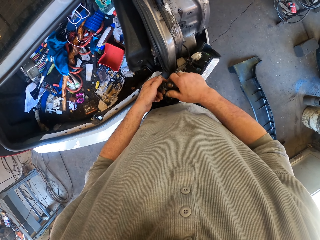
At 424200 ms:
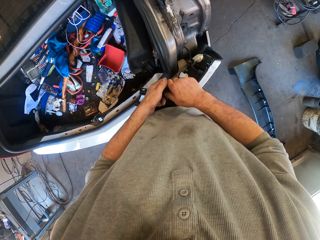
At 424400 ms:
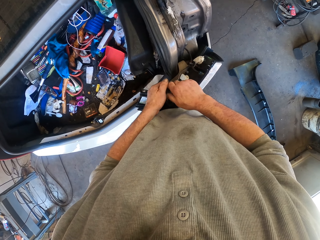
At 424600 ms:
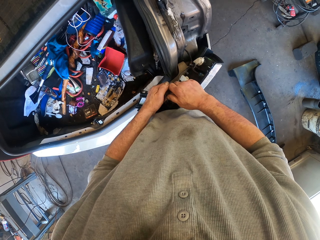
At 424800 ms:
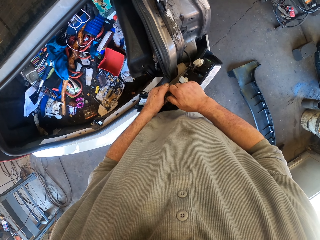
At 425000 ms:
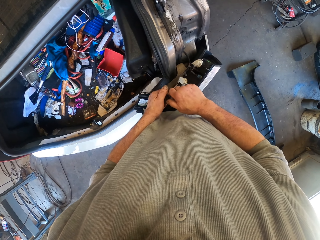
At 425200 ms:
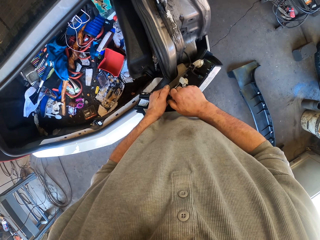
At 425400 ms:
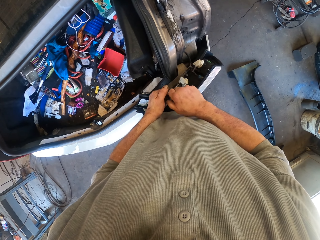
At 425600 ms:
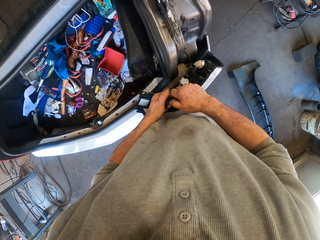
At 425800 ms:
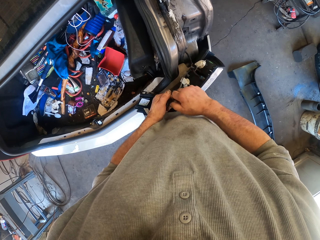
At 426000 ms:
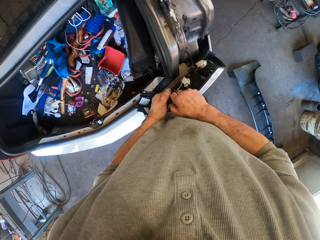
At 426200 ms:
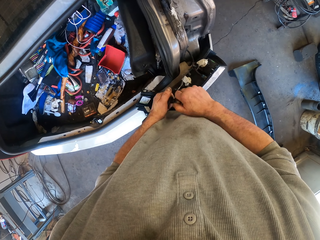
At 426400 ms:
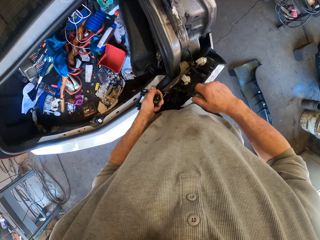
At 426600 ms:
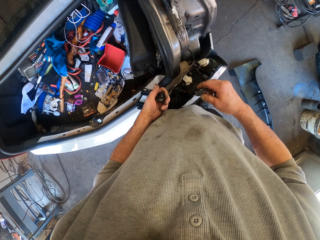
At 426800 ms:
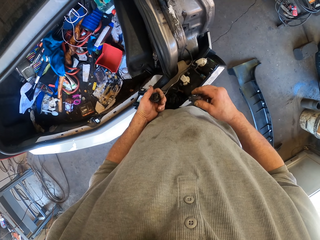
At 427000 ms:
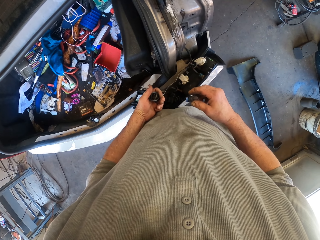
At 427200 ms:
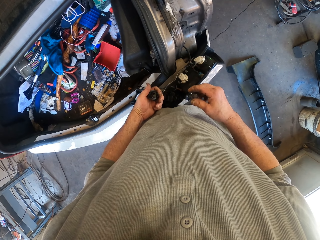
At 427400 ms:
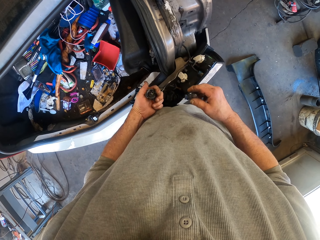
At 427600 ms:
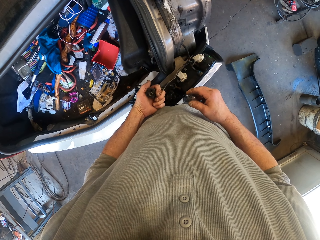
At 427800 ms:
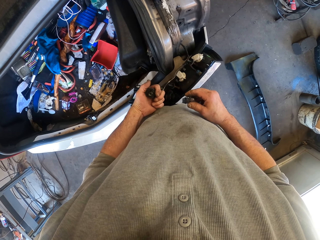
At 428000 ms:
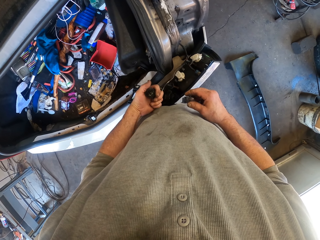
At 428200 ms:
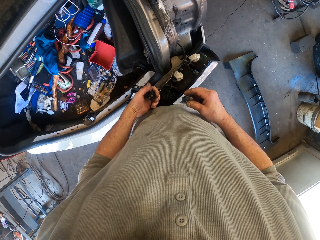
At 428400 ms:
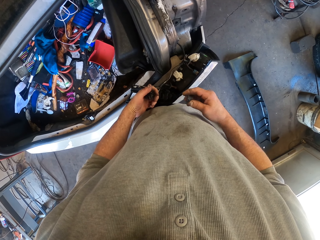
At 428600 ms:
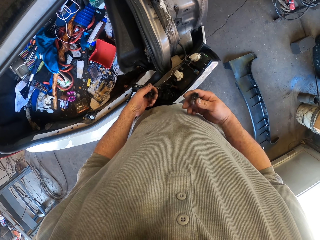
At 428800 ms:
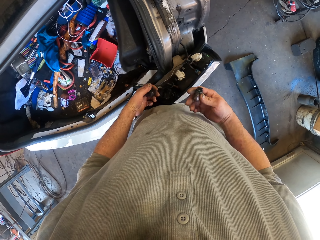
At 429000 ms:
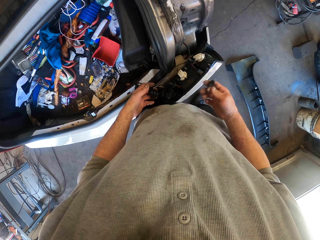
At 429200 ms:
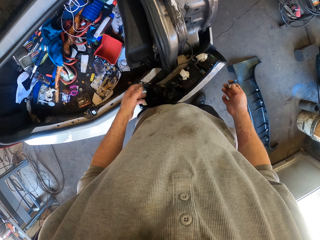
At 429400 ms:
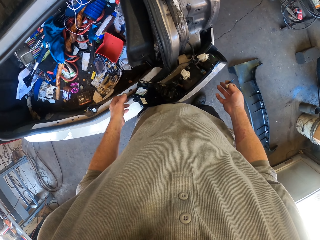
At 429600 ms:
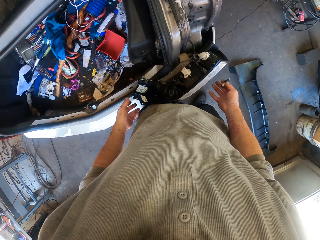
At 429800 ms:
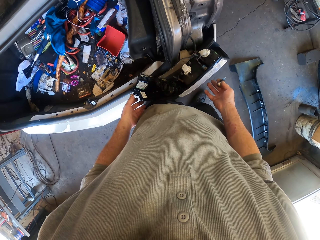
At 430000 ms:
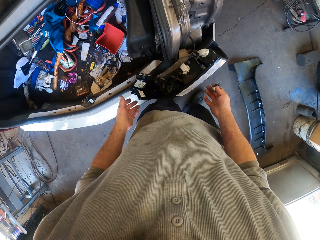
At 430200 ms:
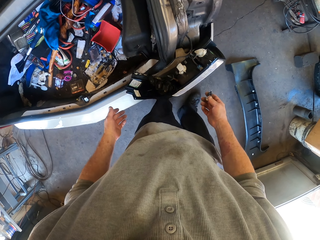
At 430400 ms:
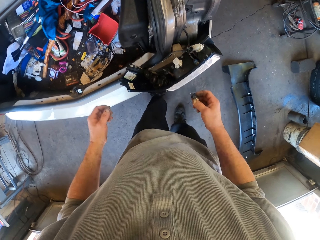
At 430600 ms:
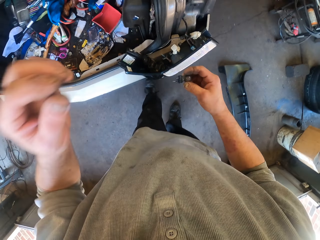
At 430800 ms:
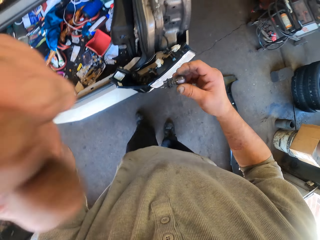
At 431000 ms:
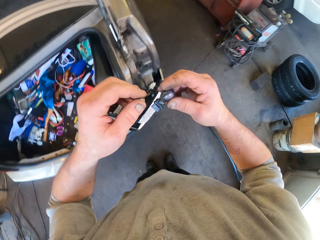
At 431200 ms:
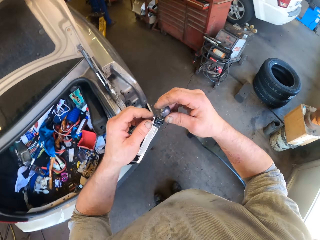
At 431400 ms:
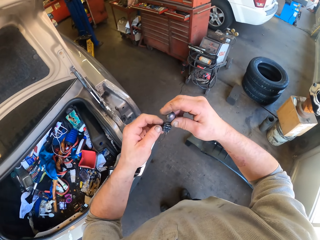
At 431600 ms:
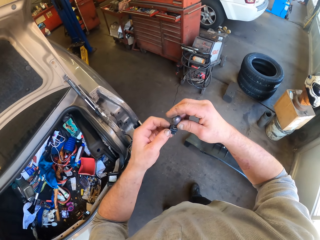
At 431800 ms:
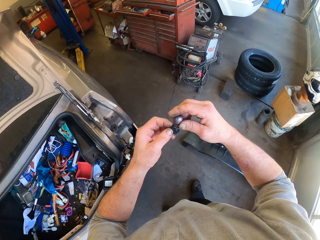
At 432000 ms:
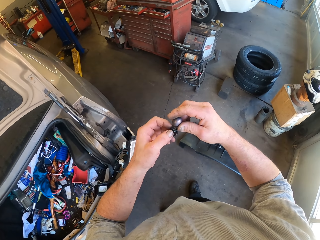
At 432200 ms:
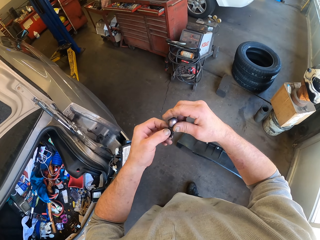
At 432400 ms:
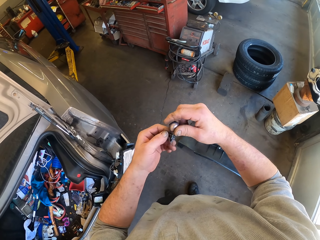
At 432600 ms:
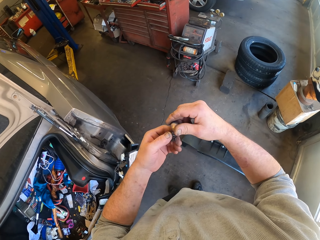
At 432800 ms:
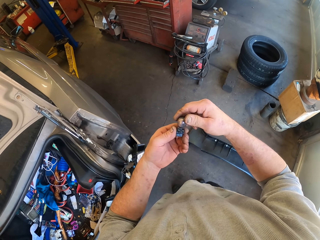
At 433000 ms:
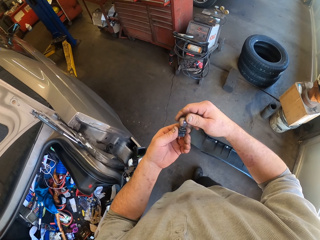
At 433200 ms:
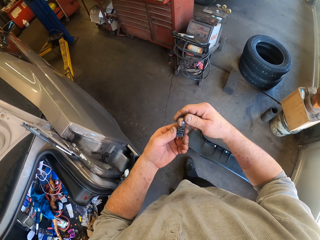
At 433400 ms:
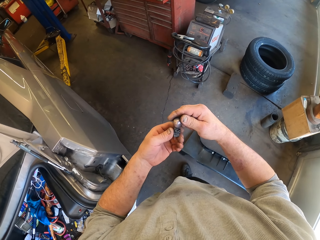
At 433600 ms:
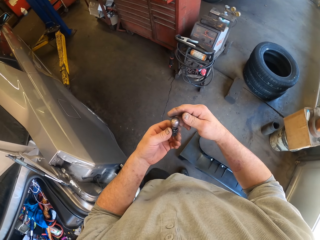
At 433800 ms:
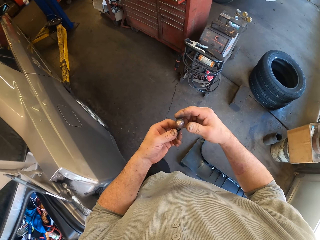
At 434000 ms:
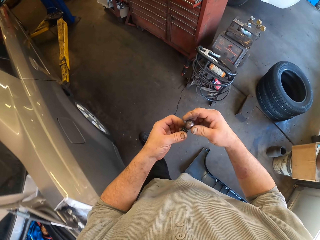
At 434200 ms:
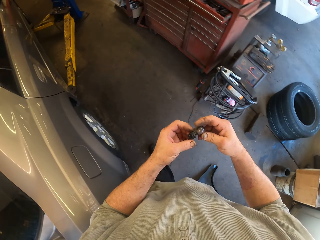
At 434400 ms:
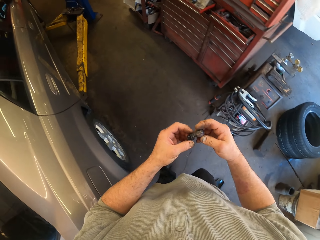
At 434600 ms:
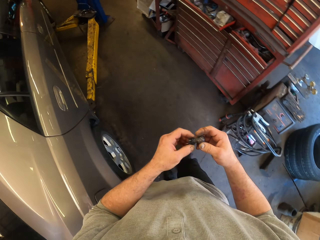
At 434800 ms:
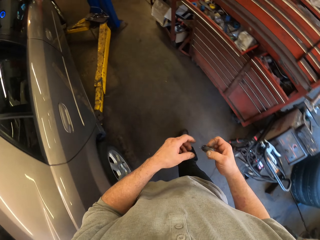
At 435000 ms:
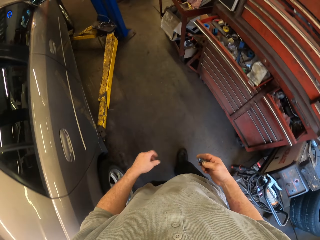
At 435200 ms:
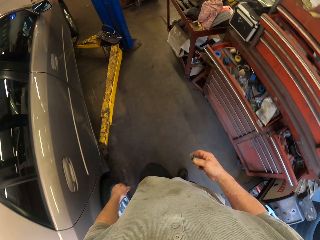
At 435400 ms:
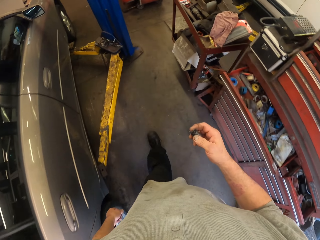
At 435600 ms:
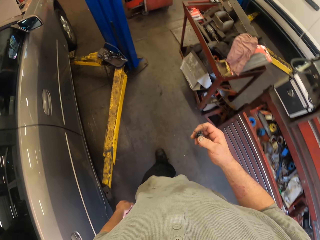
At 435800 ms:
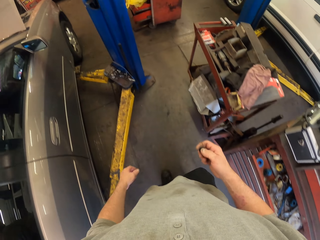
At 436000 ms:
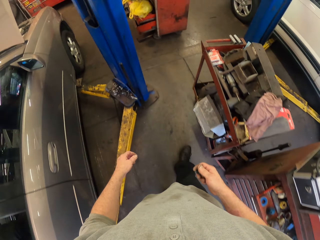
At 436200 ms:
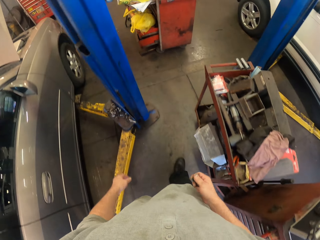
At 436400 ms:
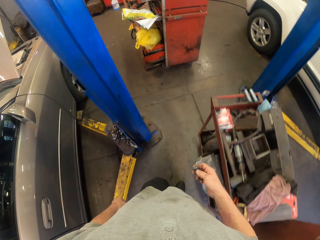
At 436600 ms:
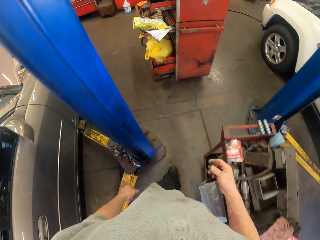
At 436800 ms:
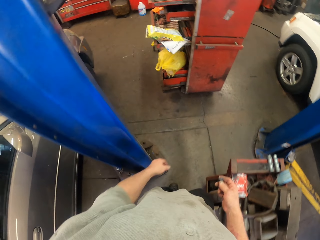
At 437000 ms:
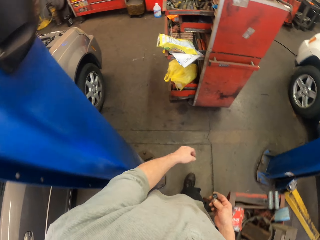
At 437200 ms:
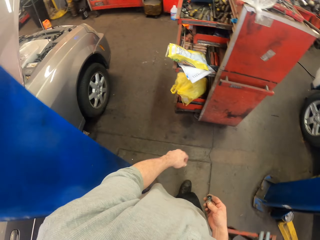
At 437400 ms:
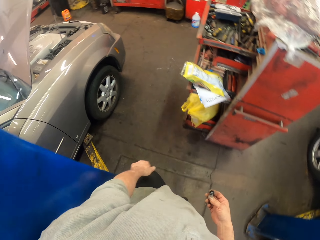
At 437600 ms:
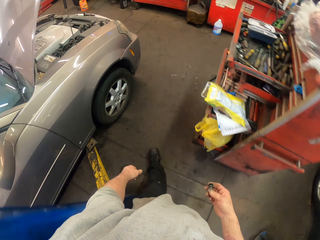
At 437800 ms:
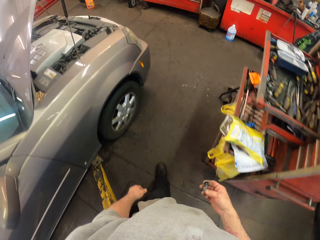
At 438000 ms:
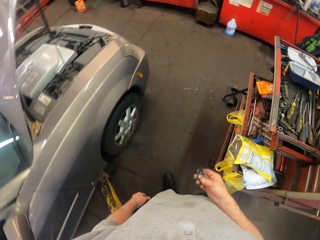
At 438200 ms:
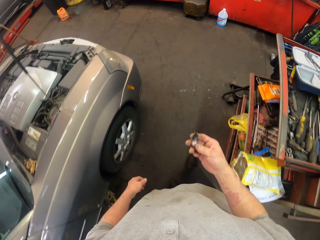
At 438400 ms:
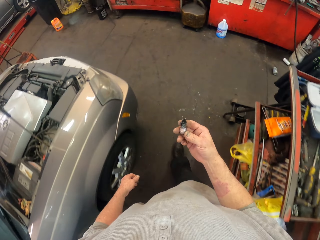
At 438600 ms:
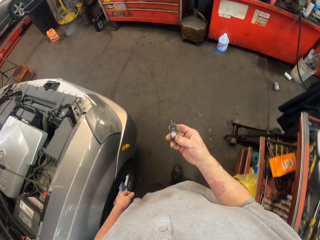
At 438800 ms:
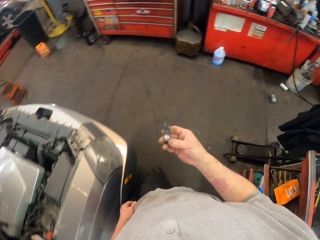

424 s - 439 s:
The camera wearer removes a bulb from the cable. He touches something on his hands. He walks towards the cupboard. He touches something on his hands. He walks towards the drawer. He walks in the workshop.

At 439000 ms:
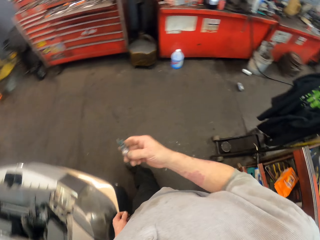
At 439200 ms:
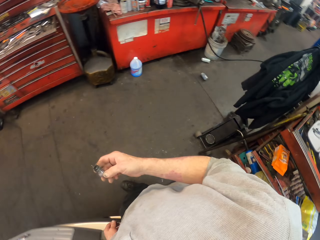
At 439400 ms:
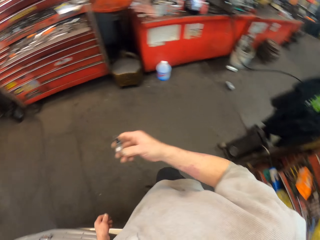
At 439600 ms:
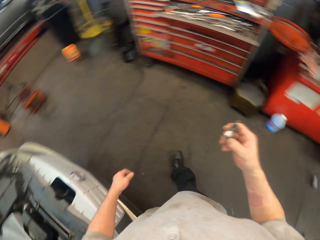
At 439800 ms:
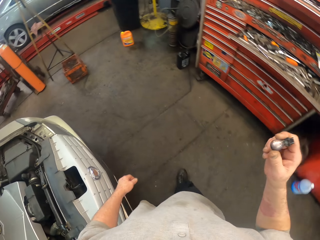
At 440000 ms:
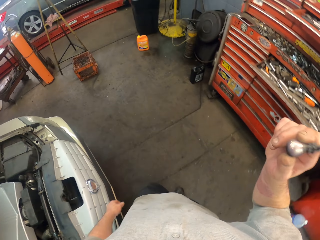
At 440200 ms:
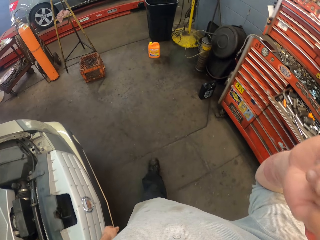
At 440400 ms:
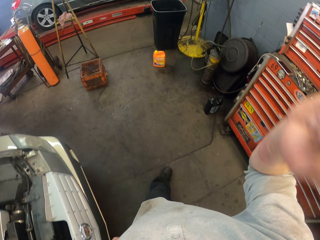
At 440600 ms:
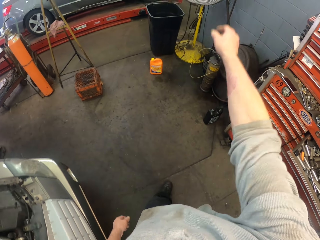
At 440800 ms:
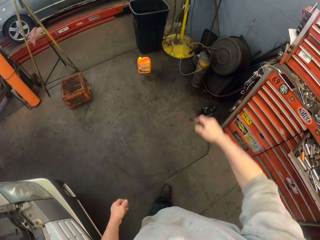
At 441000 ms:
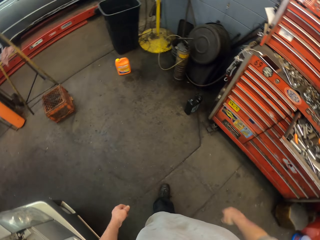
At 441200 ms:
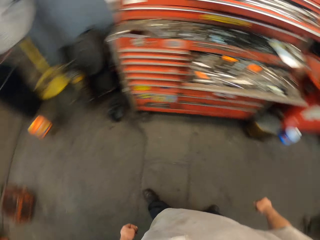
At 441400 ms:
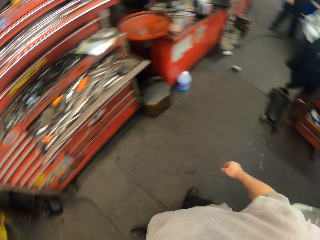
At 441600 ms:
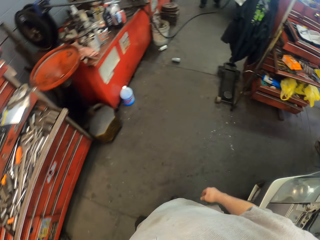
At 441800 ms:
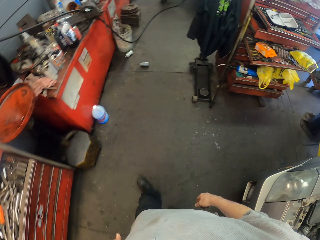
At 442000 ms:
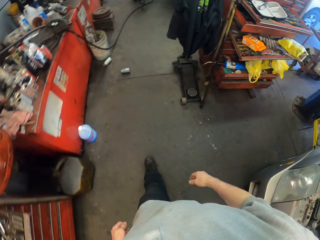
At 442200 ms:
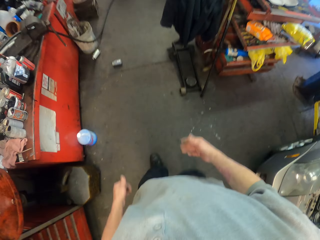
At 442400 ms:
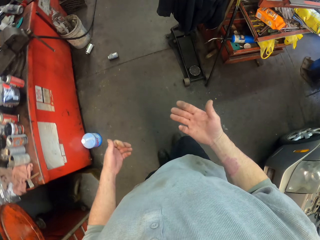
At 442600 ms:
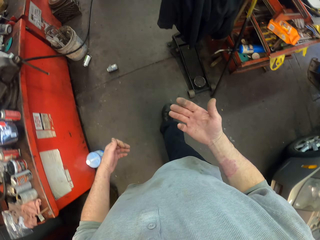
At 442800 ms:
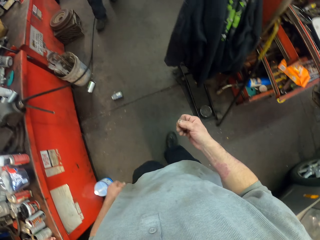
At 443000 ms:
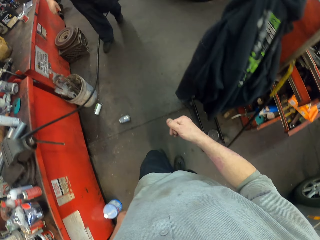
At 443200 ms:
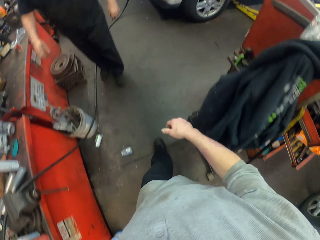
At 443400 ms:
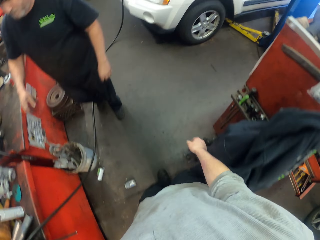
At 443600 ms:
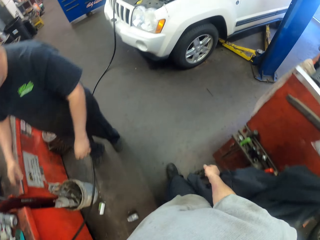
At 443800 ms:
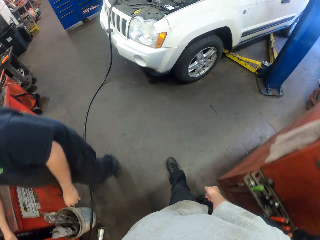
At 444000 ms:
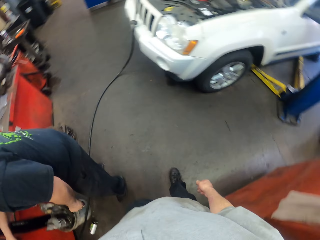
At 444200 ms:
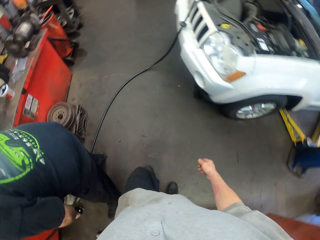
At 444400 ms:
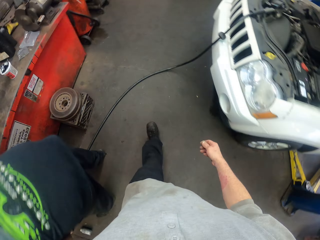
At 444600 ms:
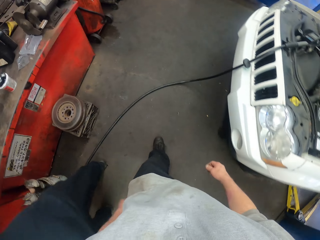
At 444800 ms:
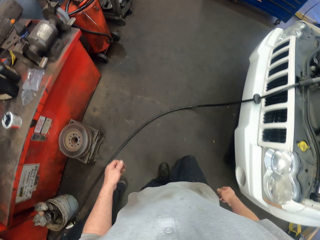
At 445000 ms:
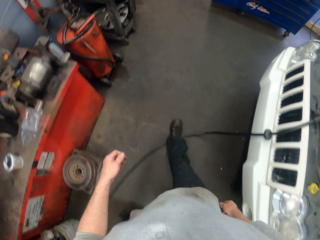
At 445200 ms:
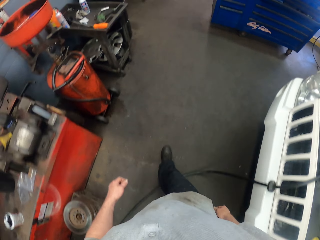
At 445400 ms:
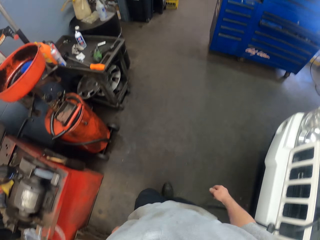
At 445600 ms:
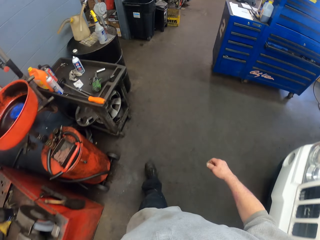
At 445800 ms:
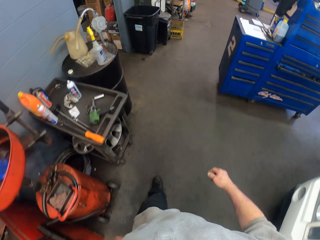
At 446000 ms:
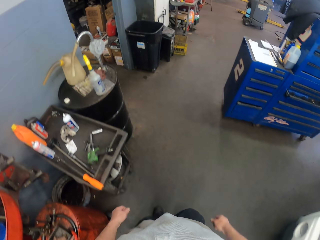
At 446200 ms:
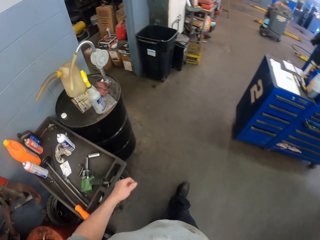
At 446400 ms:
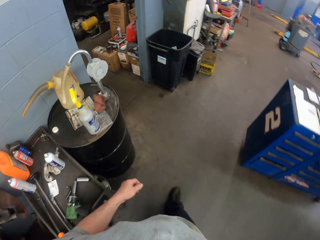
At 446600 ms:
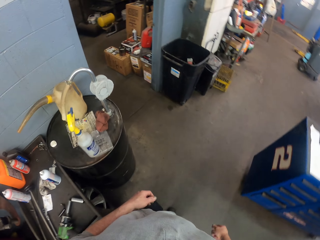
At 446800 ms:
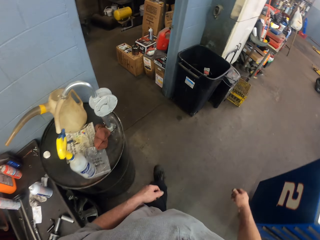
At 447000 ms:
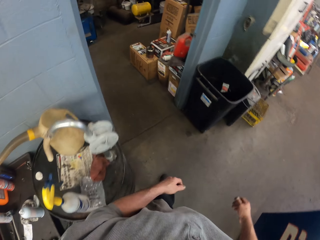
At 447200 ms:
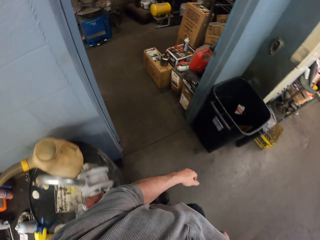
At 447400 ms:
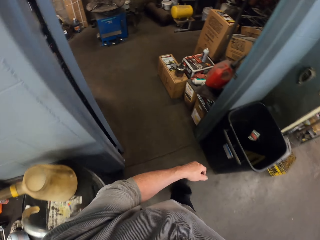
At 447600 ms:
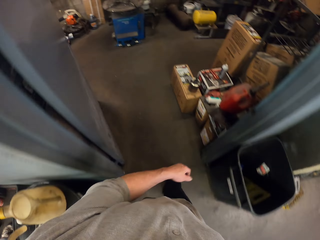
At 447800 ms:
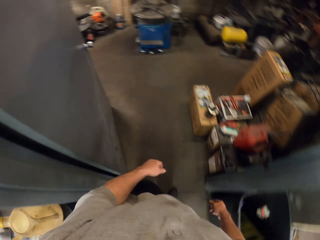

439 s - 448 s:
The camera wearer throws the bulb into the dust bin. They look at the right hand. A person passes past the camera wearer. The camera wearer walks towards a room. They walk in the workshop.
